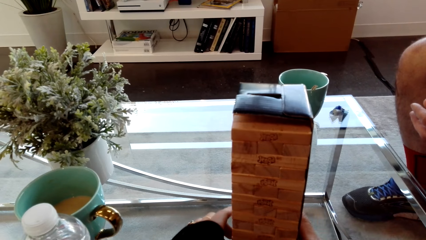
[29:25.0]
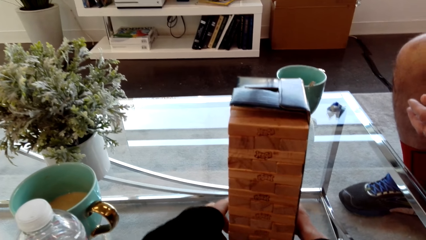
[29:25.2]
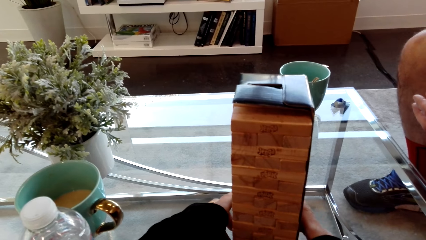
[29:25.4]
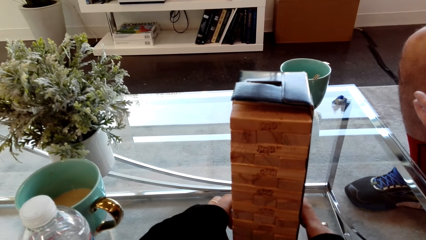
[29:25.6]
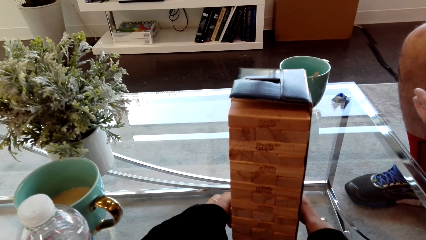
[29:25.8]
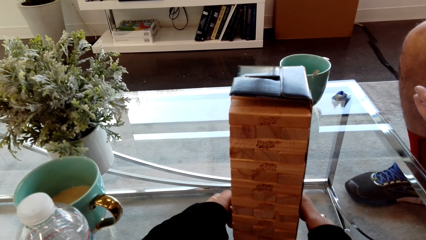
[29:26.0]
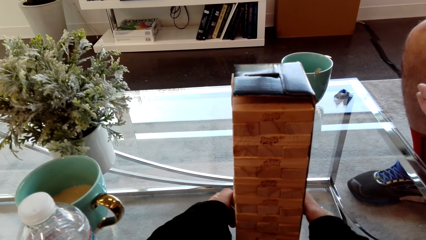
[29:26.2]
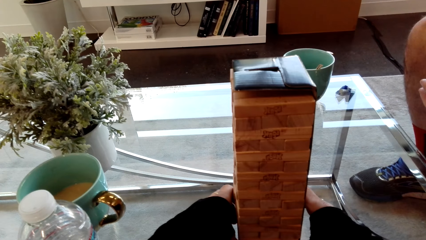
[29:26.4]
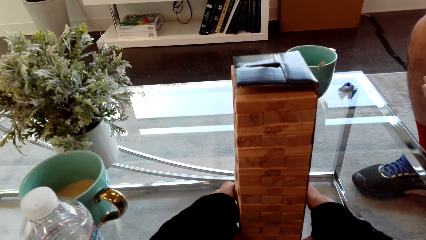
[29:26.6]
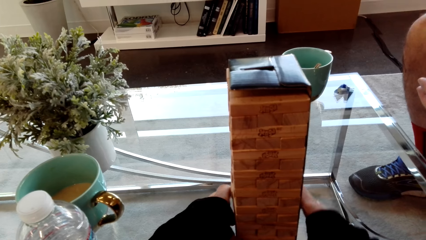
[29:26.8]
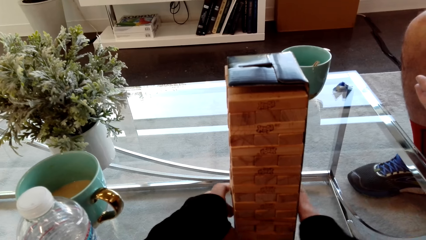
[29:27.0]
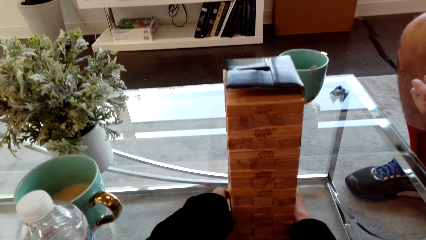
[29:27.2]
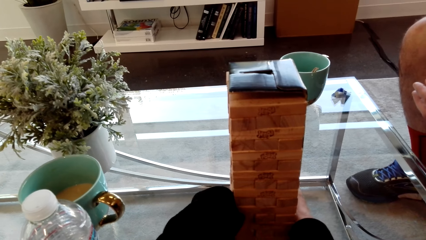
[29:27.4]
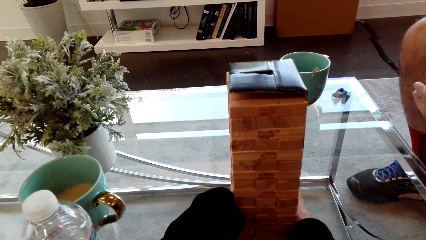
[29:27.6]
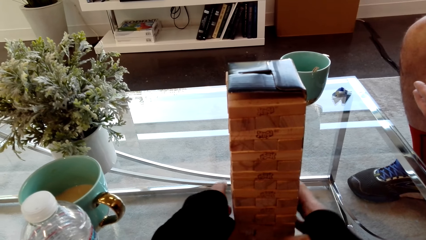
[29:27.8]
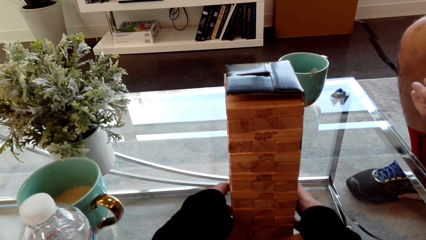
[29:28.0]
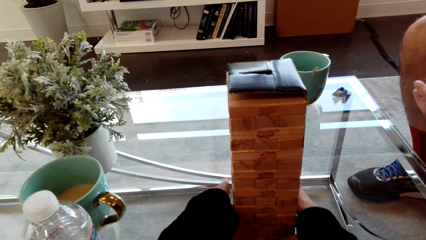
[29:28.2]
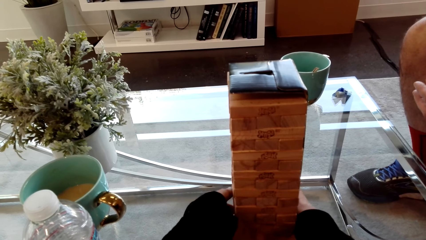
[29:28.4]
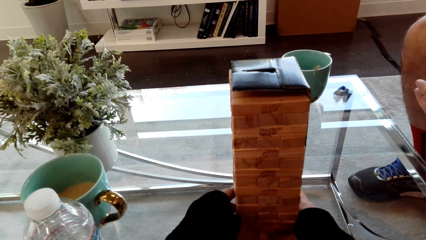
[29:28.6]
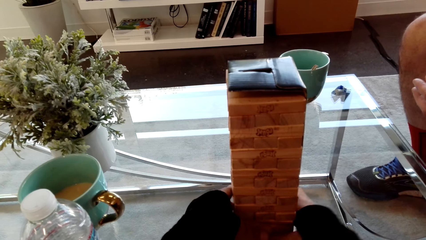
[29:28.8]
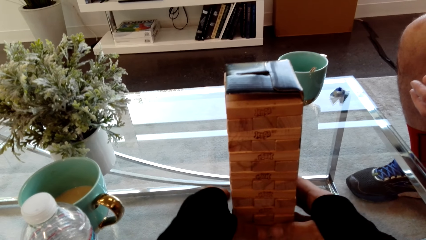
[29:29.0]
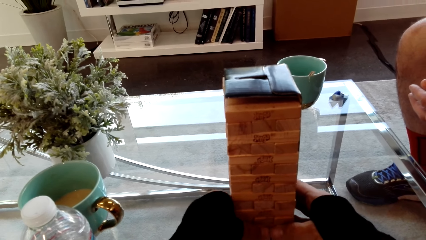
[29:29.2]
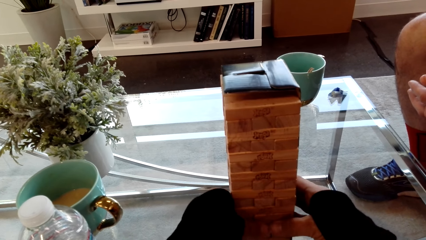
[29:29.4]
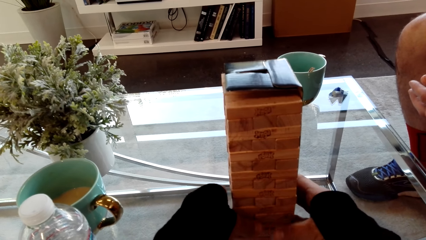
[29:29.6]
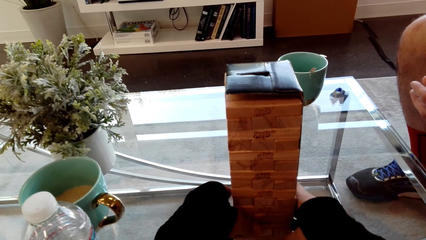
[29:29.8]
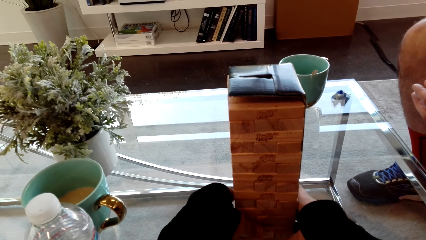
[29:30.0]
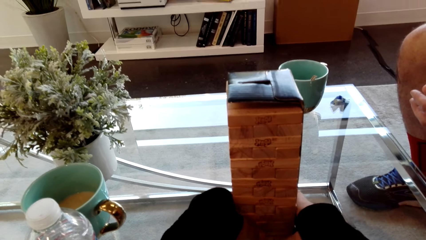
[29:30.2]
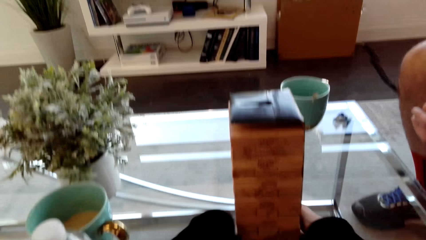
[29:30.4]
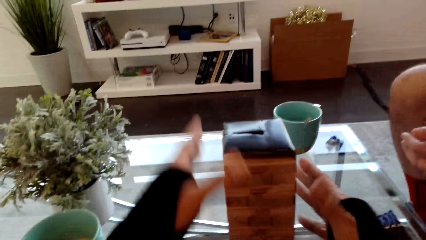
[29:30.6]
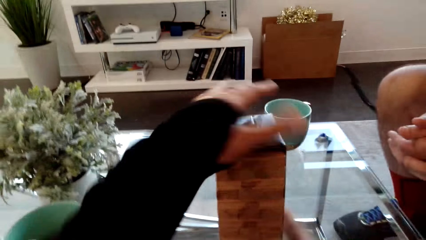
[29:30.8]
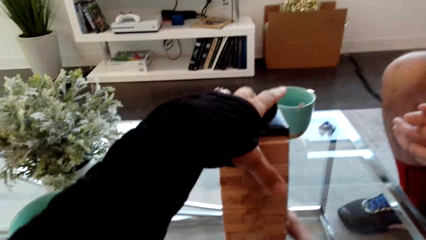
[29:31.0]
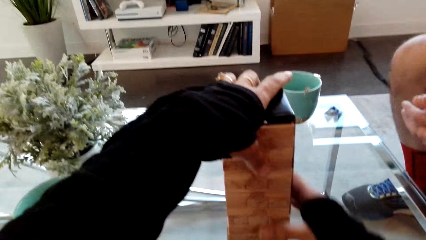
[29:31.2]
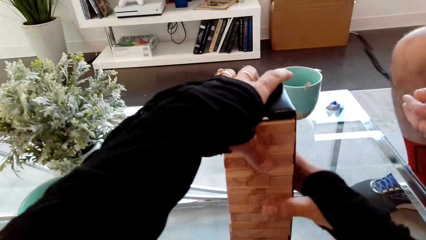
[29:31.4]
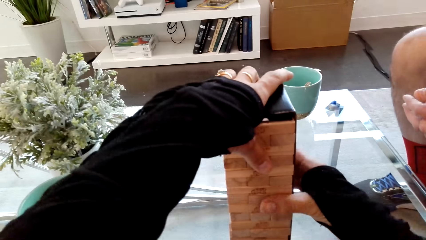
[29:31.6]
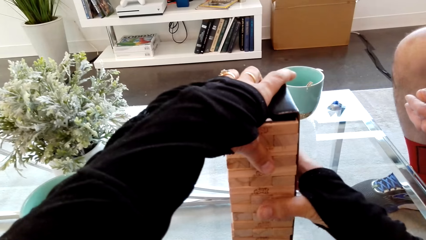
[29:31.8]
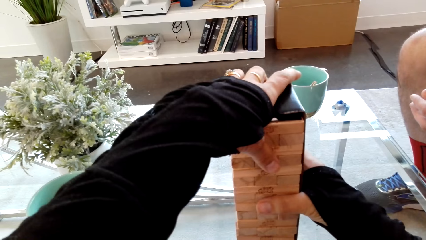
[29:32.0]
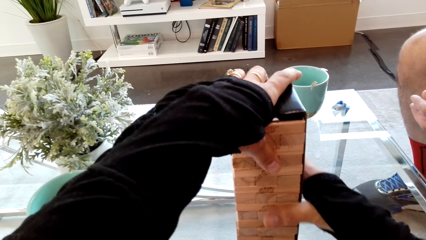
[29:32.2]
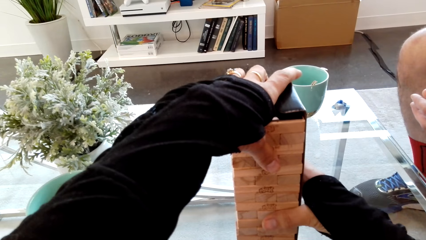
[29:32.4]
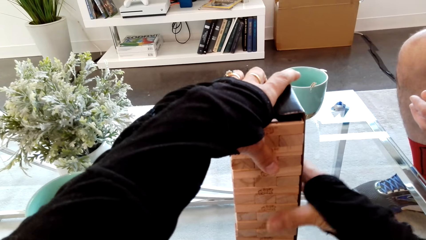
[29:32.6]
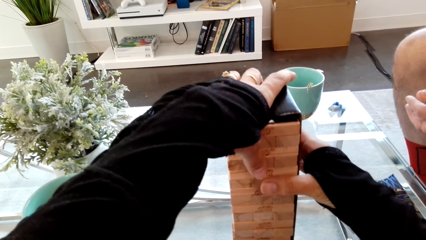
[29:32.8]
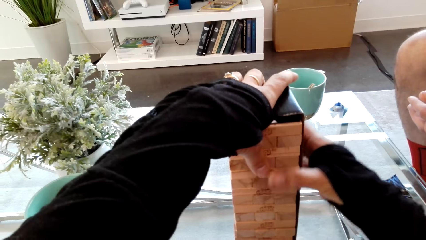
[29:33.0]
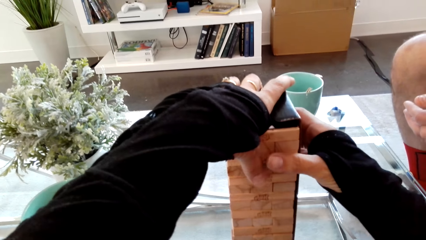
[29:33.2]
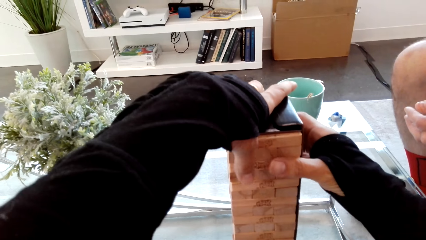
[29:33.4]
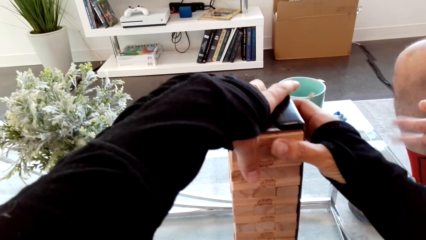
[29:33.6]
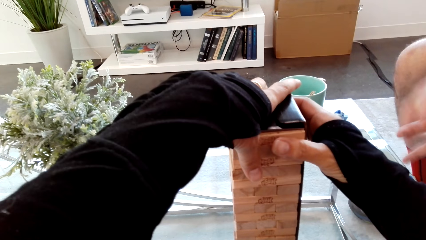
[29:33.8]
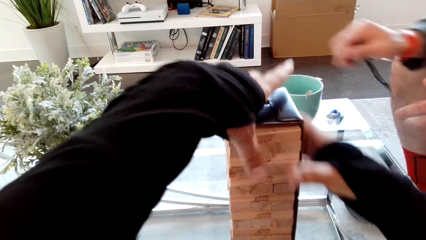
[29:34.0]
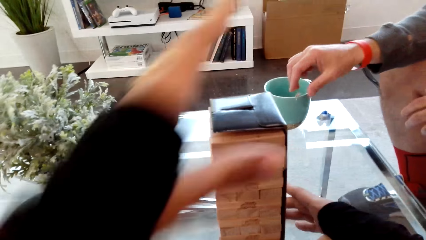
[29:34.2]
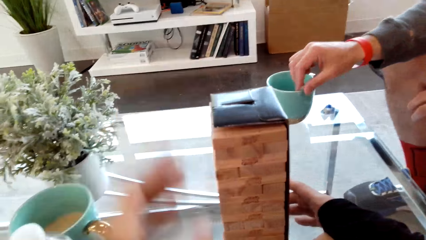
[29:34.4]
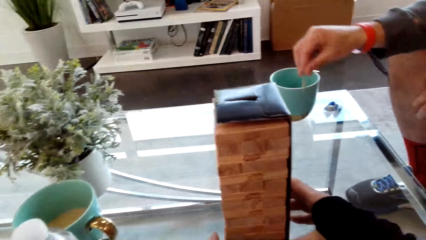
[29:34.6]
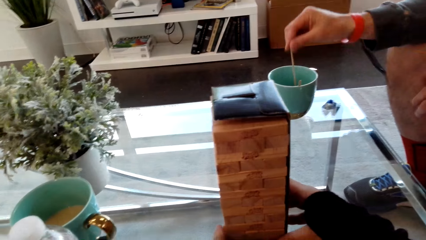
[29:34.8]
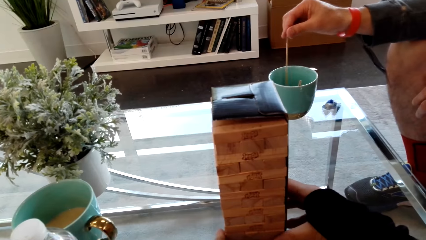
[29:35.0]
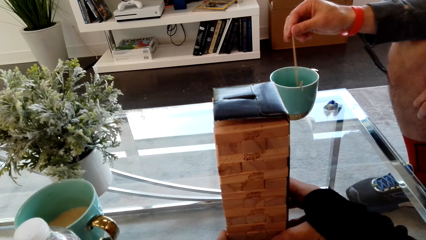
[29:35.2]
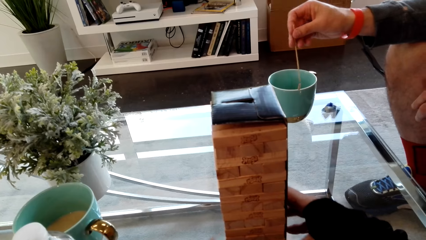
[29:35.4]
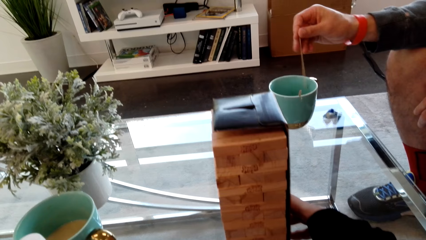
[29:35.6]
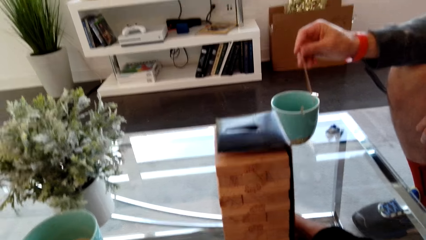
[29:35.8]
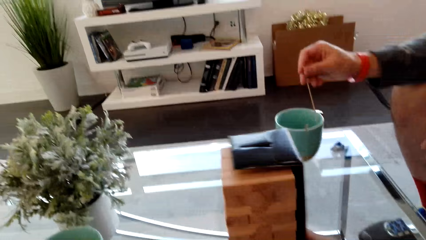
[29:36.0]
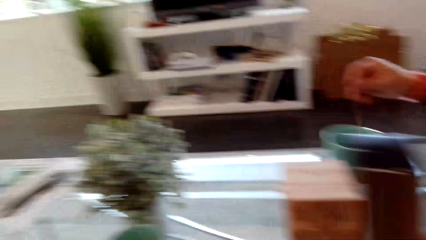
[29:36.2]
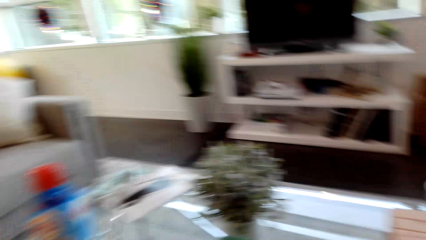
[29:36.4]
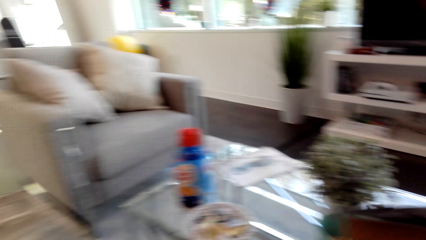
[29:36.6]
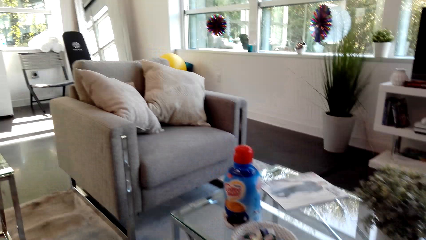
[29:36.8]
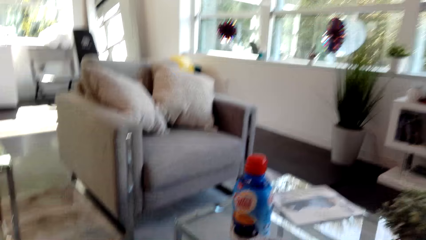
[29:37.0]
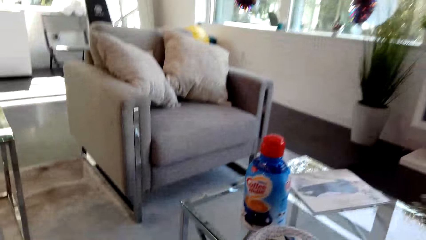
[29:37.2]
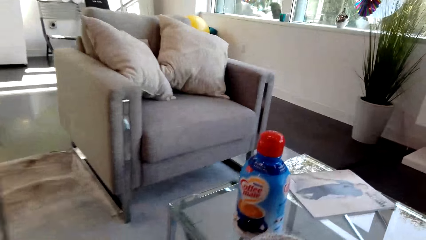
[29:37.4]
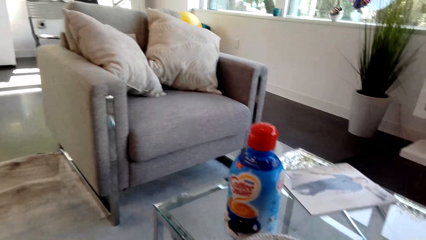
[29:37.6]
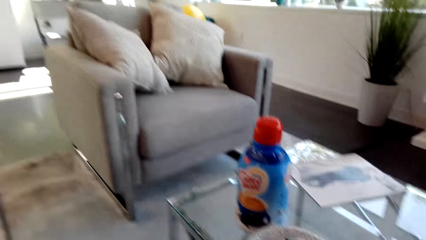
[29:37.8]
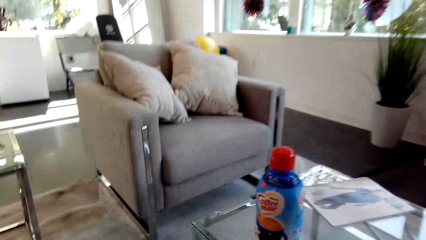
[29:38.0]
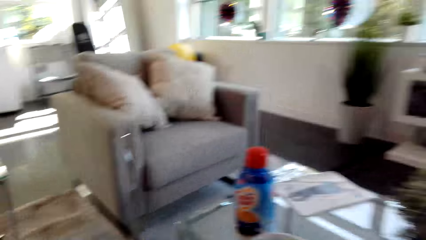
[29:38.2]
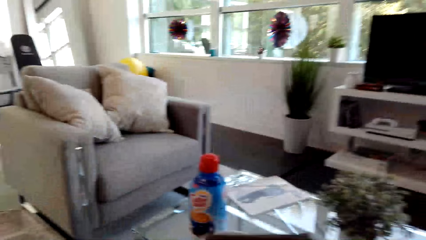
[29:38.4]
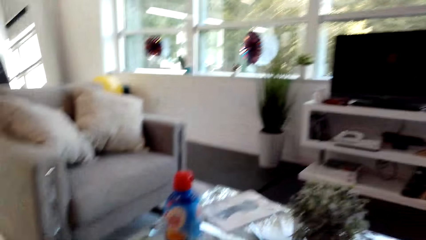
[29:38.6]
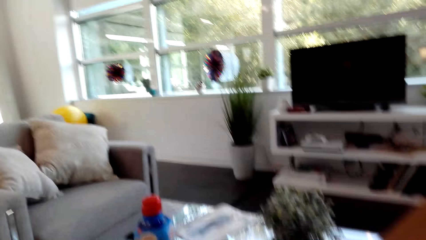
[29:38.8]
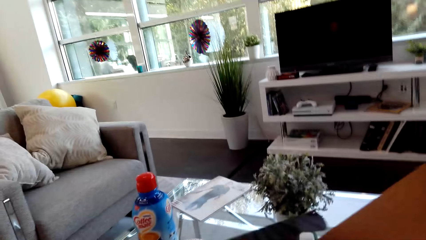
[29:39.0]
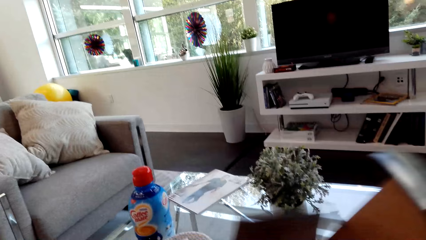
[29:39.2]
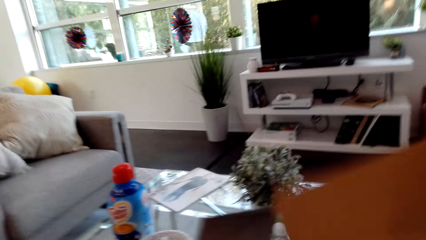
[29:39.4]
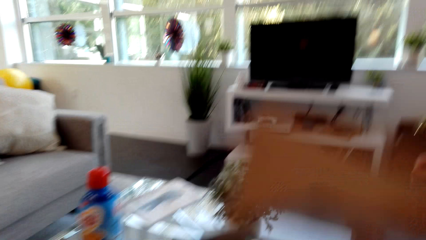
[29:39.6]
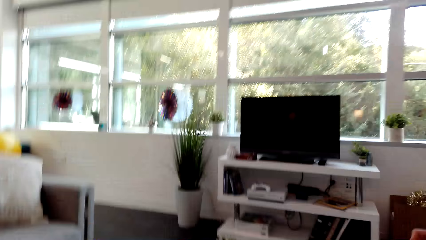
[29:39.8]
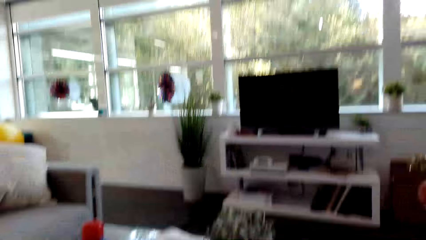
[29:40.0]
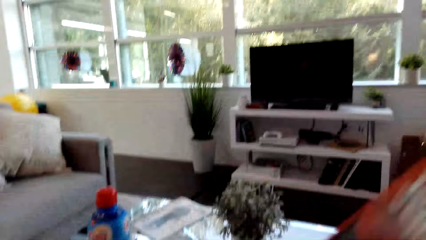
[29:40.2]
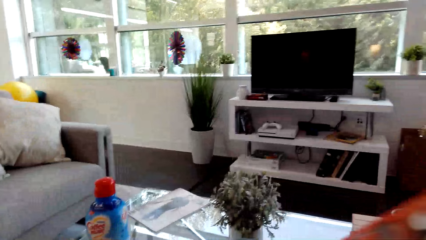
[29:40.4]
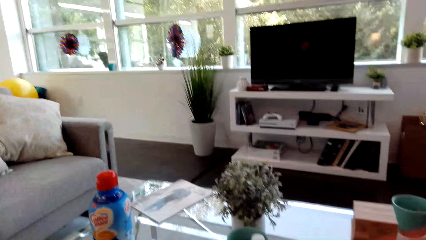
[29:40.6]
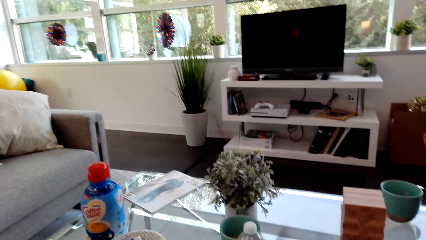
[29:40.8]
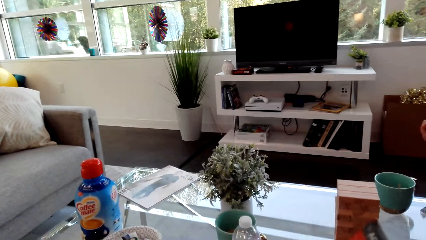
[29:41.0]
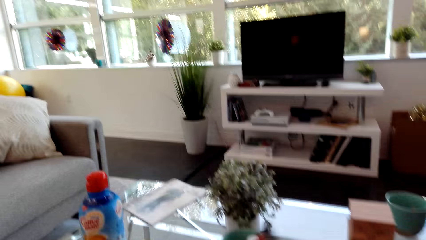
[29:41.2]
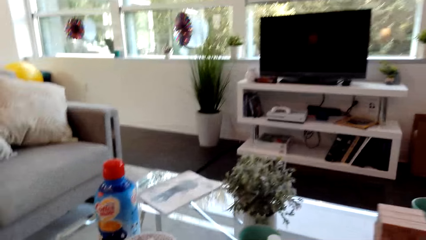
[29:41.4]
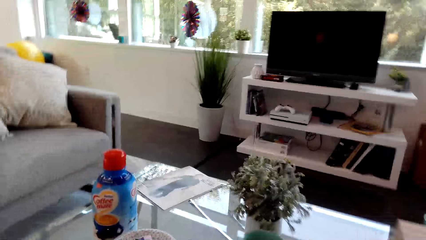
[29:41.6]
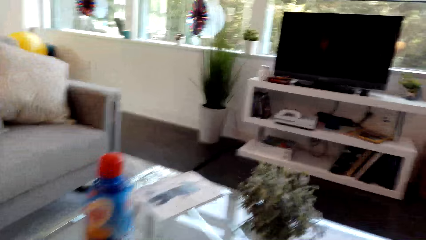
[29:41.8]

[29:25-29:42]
The camera wearer aligns the blocks. A man picks something. The camera wearer shakes a stick in a cup and looks around. They dialog with the man.
